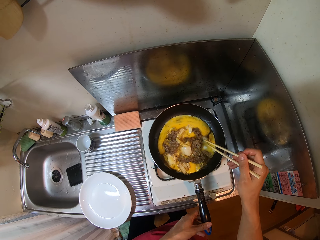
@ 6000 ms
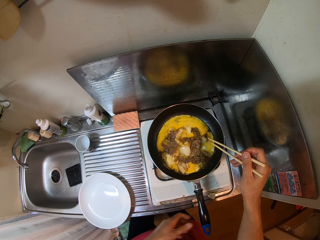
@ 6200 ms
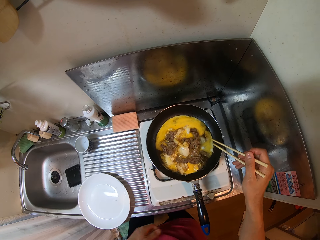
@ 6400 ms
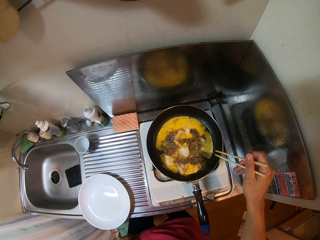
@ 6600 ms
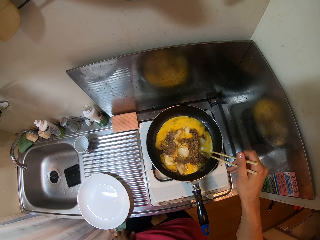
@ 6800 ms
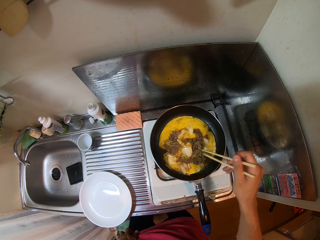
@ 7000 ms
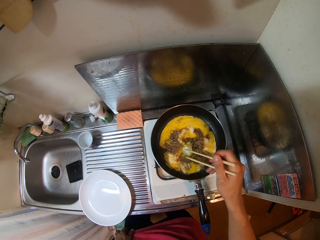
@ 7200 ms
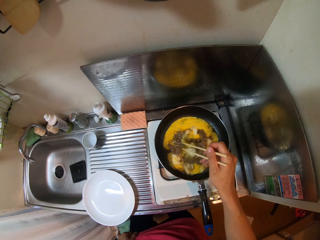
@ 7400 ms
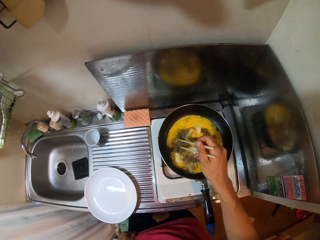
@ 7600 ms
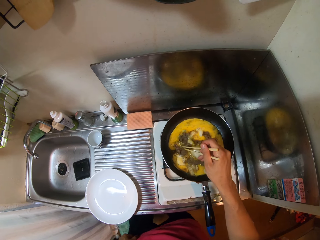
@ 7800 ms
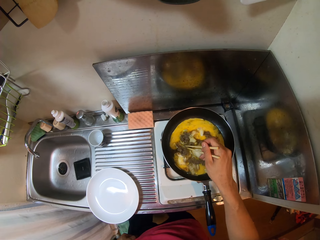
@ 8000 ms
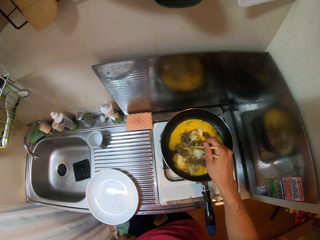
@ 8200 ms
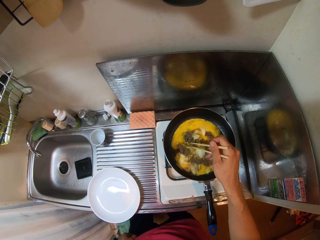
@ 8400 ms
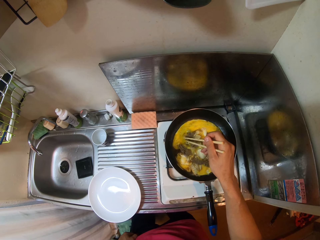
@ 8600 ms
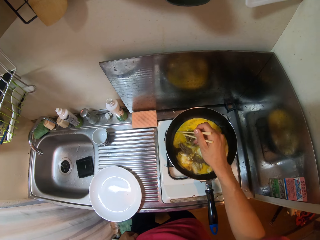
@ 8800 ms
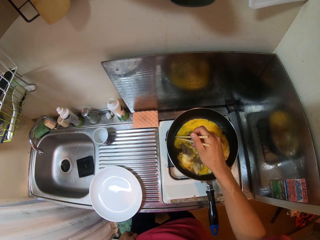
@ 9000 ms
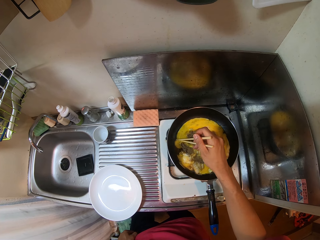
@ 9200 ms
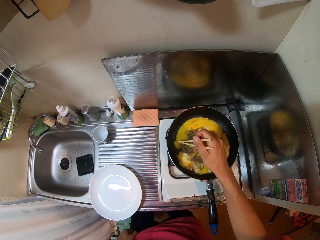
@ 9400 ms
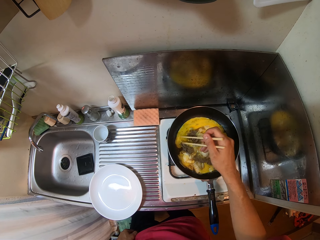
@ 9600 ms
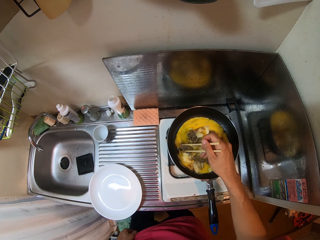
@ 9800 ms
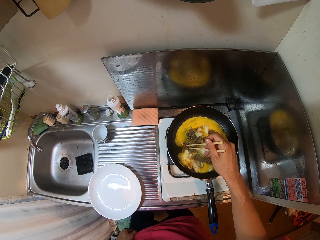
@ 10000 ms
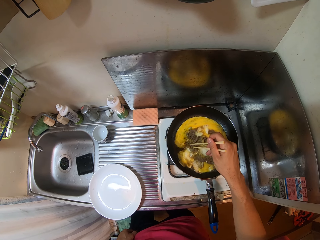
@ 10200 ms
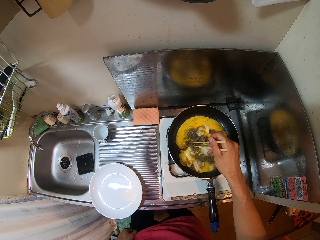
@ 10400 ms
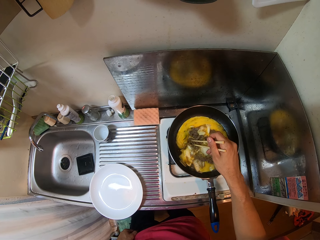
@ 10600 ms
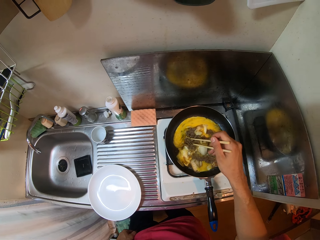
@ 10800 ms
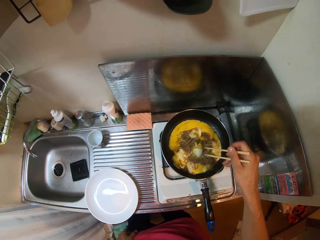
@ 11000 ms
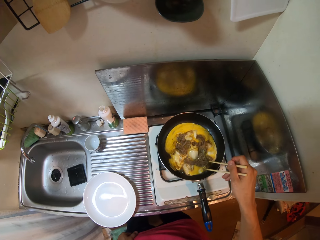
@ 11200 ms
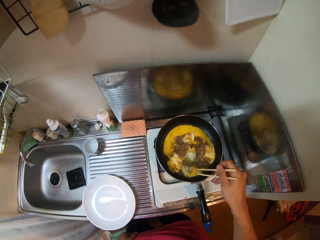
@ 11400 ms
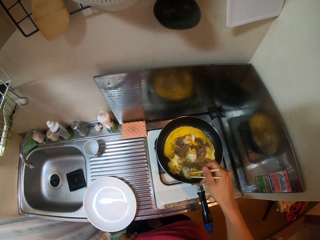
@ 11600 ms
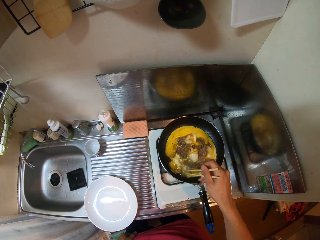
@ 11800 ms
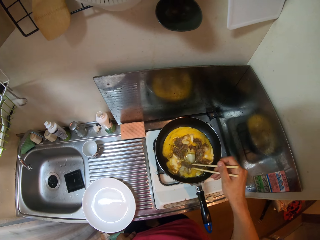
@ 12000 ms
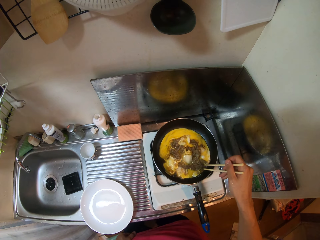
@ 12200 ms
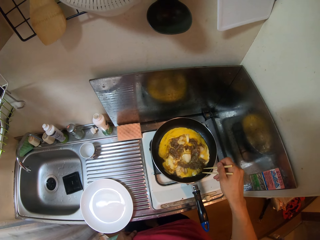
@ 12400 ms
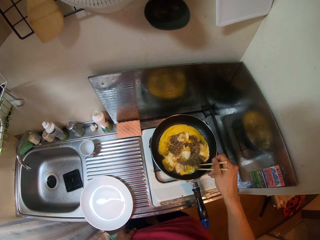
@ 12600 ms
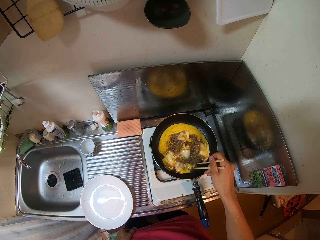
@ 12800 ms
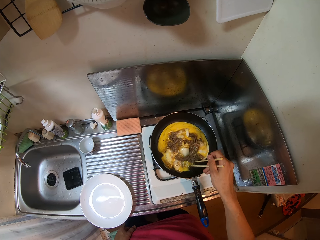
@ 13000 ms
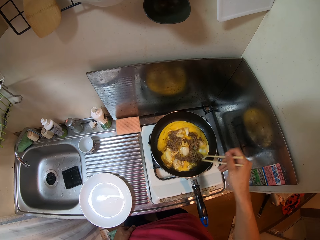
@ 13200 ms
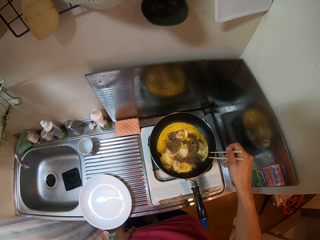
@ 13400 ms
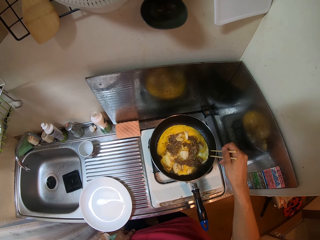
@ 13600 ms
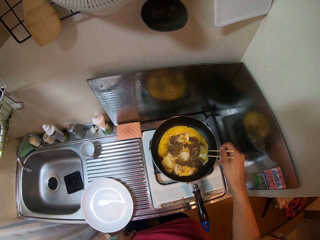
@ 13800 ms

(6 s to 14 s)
The camera wearer stirs the eggs in the frying pan gently with the chopsticks in her hand. She checks the food on the pan using the chopsticks.

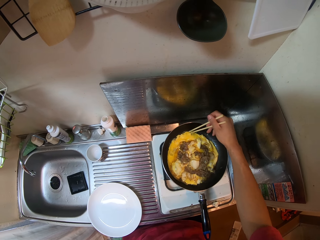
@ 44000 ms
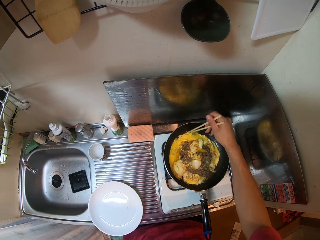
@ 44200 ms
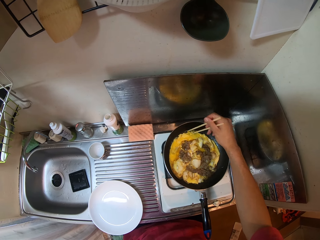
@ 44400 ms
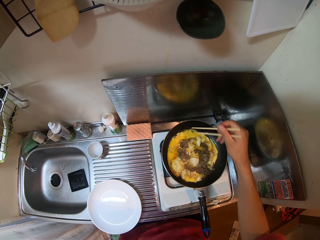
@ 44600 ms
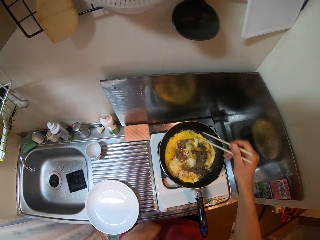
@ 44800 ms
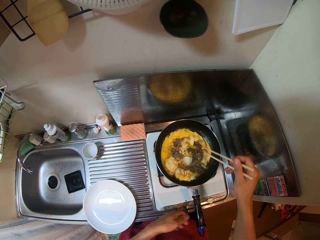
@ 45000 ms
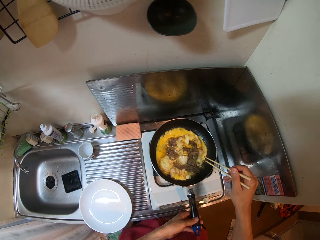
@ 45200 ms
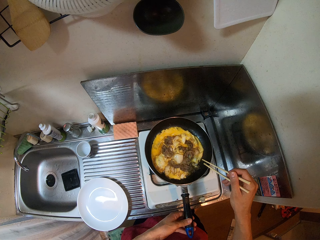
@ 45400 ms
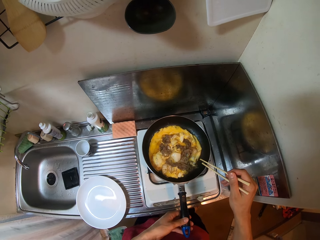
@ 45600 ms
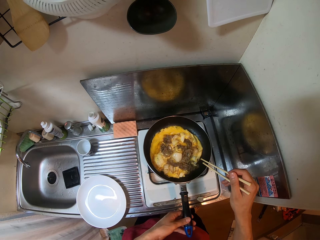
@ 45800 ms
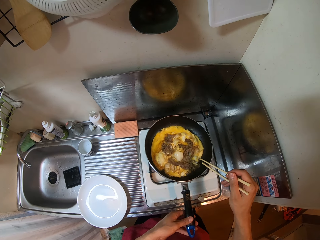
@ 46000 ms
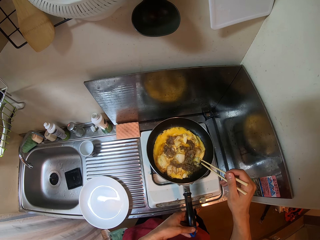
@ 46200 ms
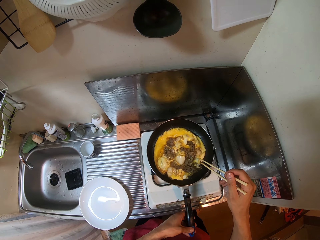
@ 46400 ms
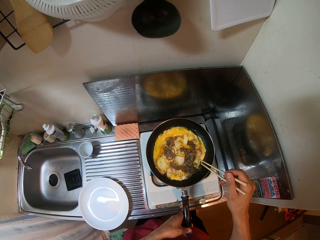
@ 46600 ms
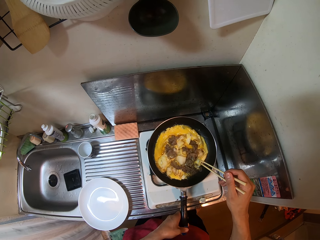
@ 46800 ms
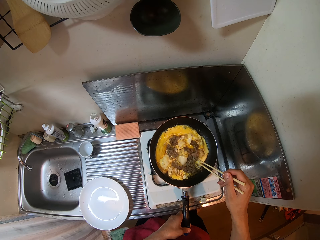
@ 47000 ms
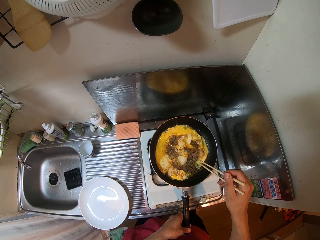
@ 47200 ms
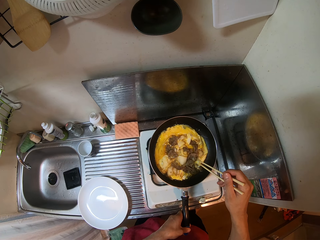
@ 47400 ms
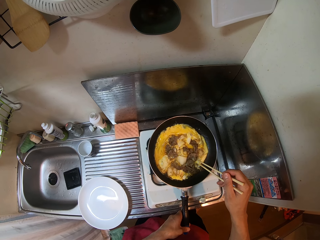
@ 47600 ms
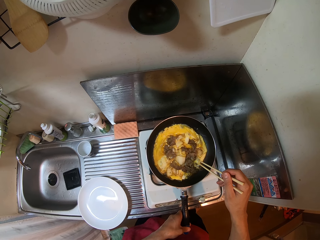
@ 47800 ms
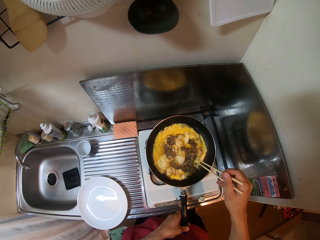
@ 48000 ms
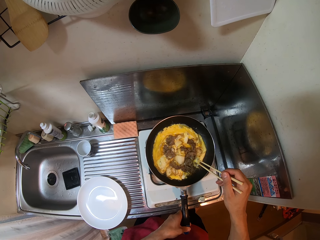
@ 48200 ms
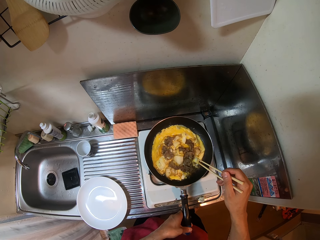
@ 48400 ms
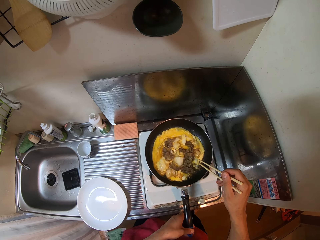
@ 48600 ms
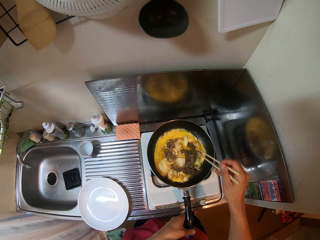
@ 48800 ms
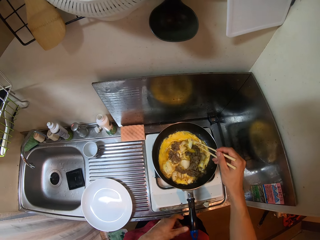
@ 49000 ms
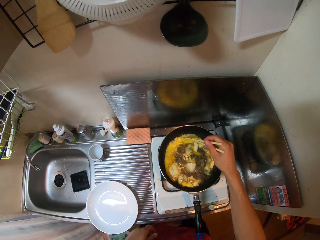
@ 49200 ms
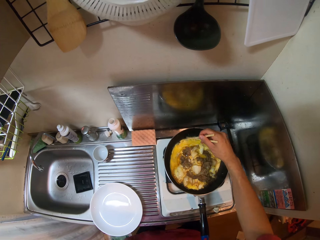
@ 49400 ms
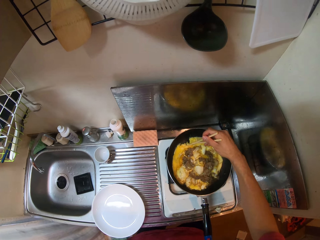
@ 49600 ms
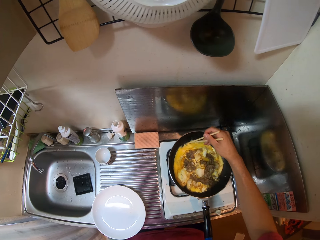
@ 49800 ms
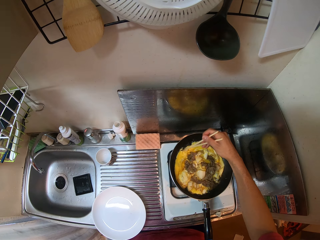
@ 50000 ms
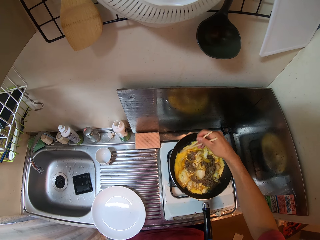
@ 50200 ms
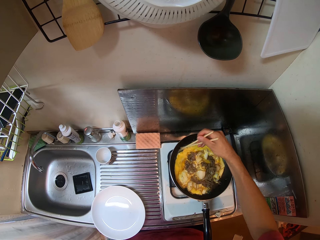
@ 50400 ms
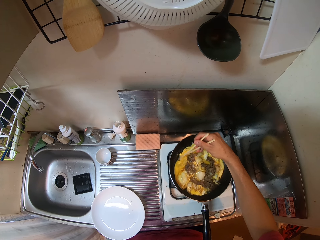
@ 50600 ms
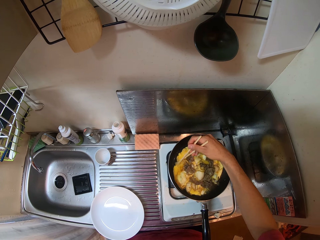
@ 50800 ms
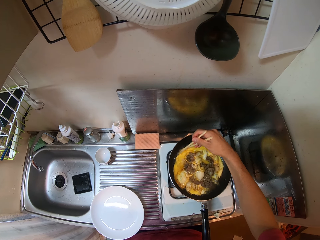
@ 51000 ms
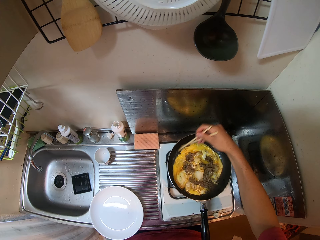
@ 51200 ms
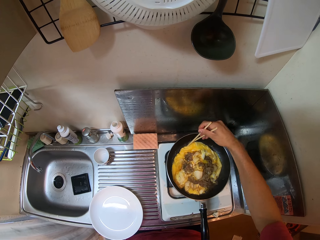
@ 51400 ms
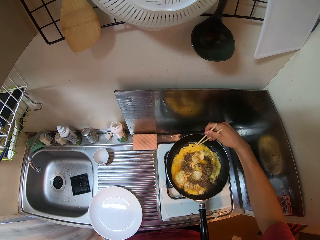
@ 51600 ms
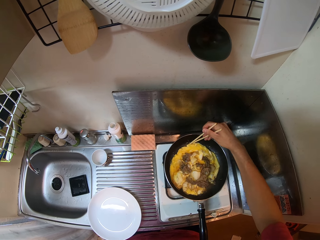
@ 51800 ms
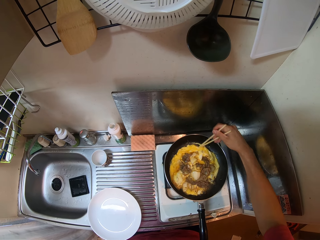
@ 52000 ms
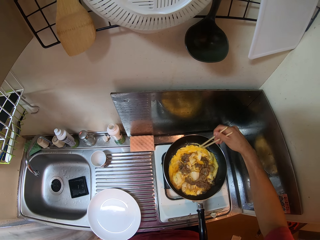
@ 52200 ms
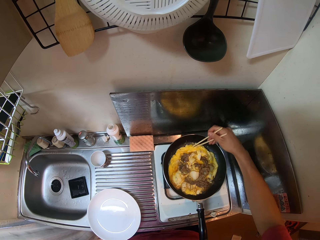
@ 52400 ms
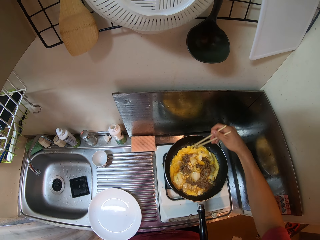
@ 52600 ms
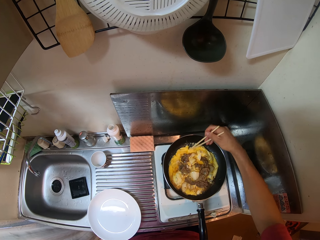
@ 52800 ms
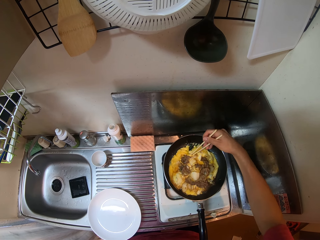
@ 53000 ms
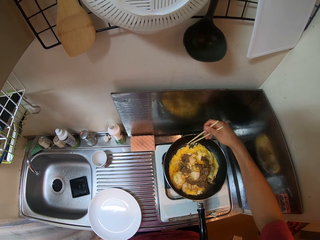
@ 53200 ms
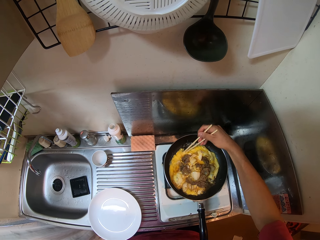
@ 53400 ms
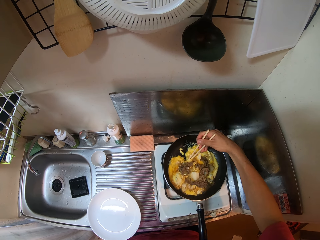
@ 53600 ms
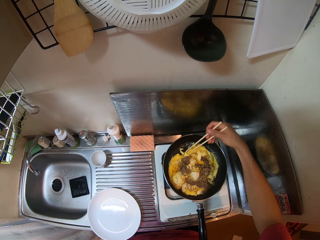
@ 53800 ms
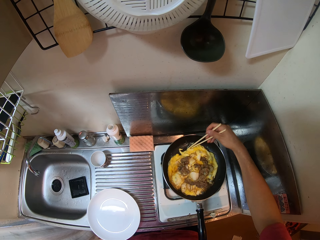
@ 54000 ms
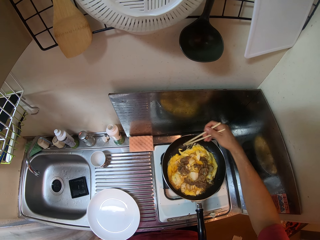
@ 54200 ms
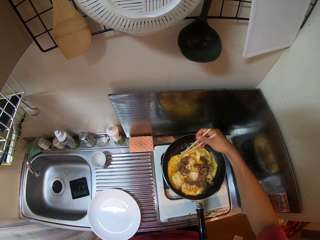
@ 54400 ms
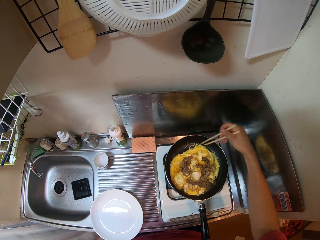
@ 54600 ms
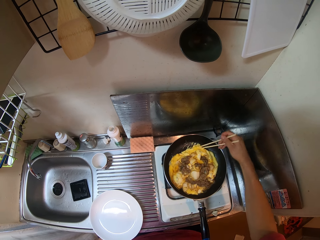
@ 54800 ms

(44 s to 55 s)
The camera wearer adjusts the food on the pan. They check the food on the pan using the chopsticks.

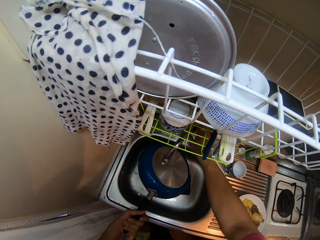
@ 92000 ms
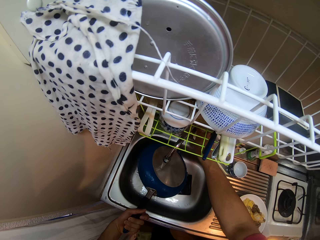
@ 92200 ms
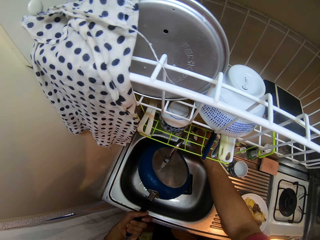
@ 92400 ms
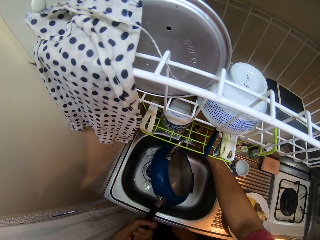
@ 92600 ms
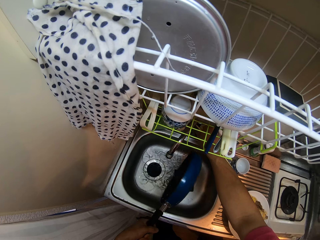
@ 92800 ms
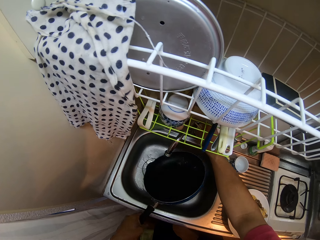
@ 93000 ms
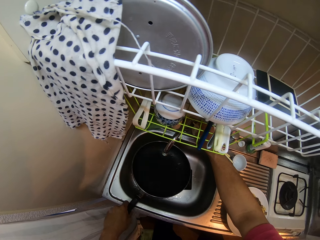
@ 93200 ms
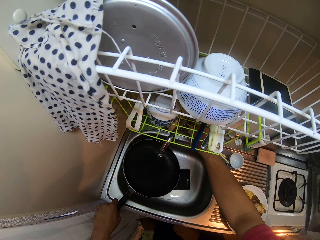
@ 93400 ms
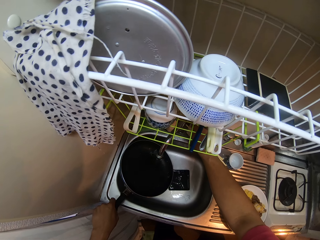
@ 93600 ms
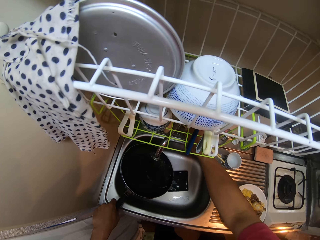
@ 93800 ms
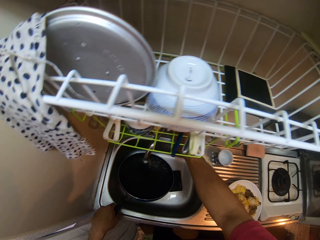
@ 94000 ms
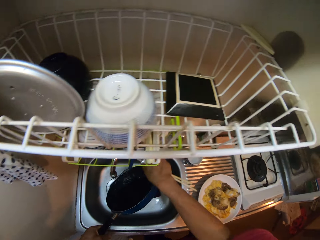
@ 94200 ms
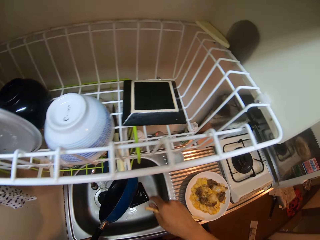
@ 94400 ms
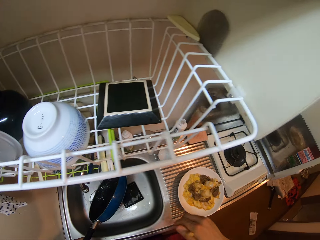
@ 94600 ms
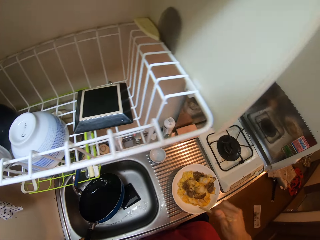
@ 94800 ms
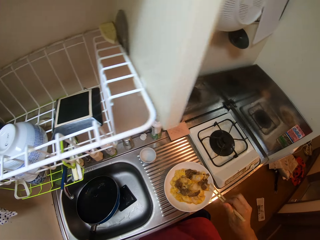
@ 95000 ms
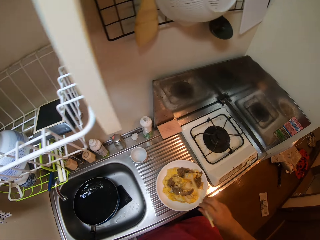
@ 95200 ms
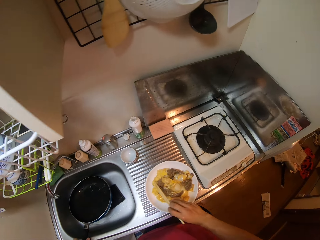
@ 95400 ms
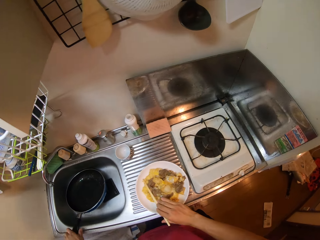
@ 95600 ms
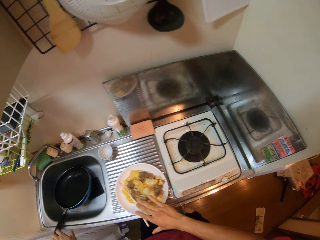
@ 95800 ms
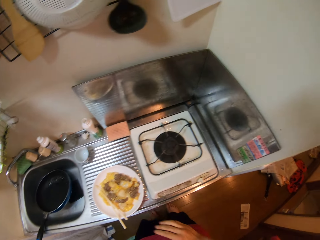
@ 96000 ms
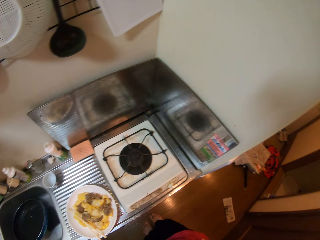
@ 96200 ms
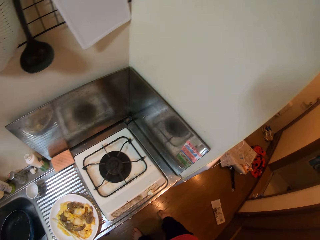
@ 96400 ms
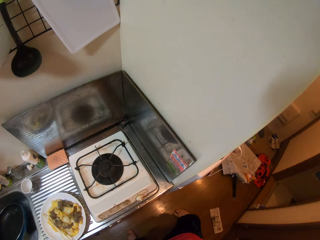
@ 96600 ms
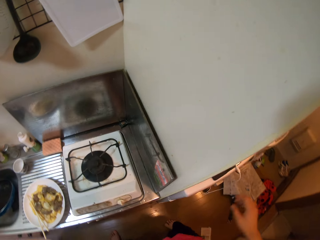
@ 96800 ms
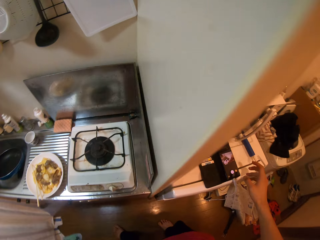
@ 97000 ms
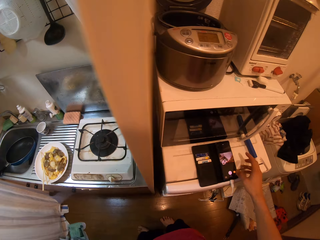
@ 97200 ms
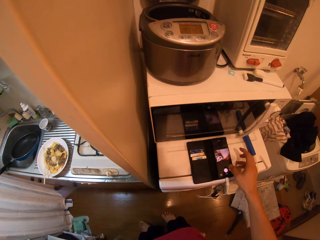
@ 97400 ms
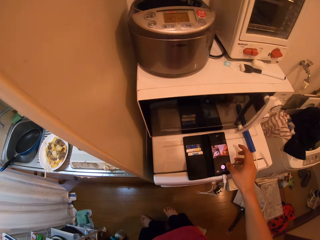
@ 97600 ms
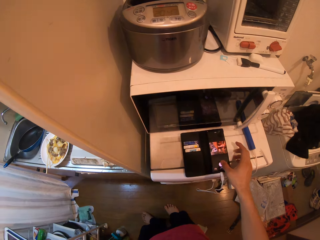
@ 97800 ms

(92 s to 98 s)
The camera wearer turns off the kitchen faucet. They put the pan in the sink, put the chopsticks on the plate, and walk around in the kitchen.
